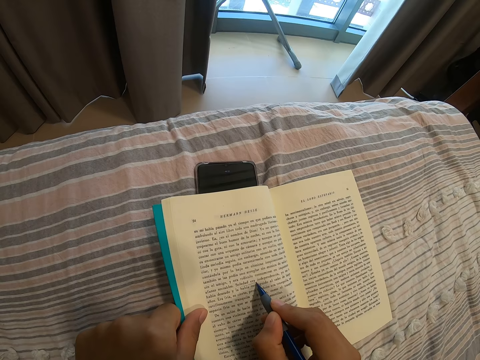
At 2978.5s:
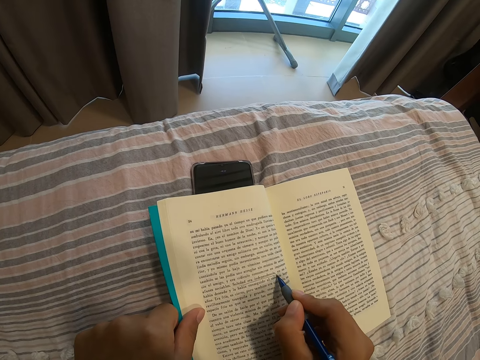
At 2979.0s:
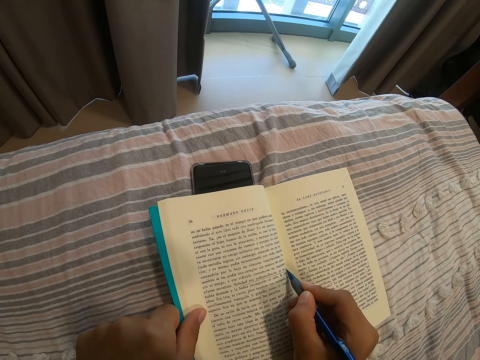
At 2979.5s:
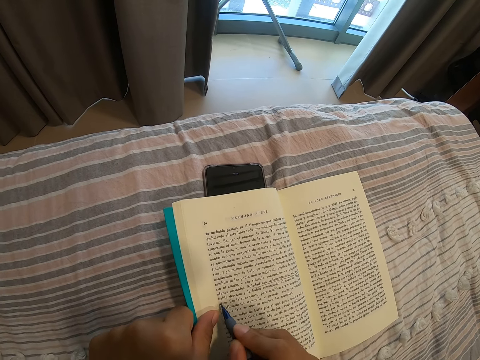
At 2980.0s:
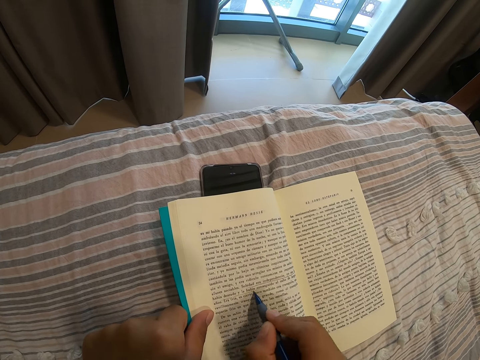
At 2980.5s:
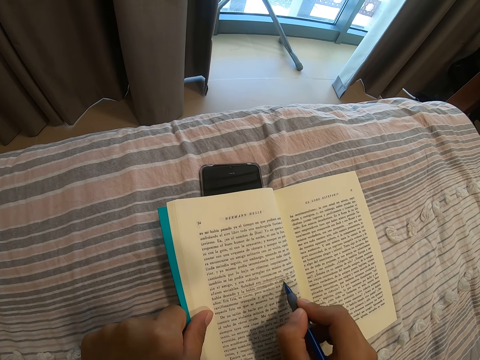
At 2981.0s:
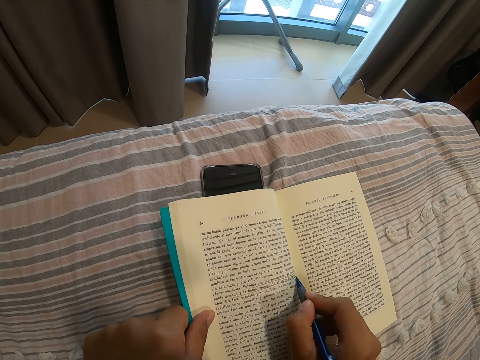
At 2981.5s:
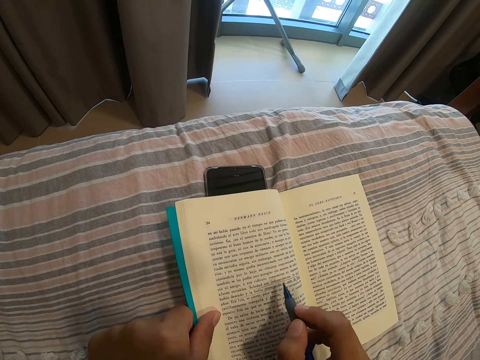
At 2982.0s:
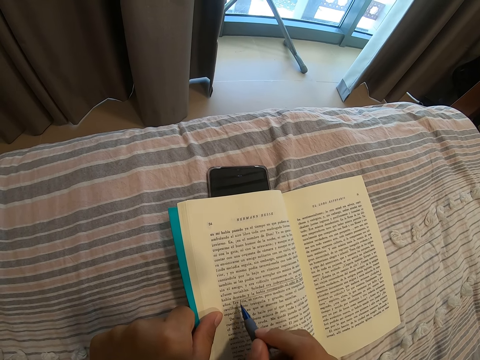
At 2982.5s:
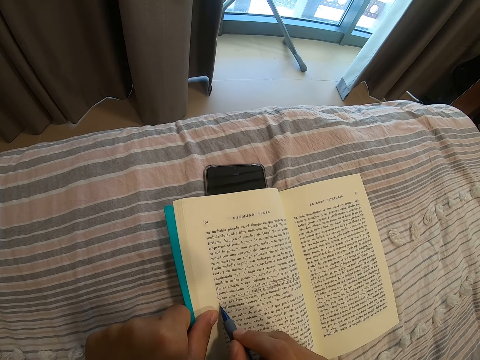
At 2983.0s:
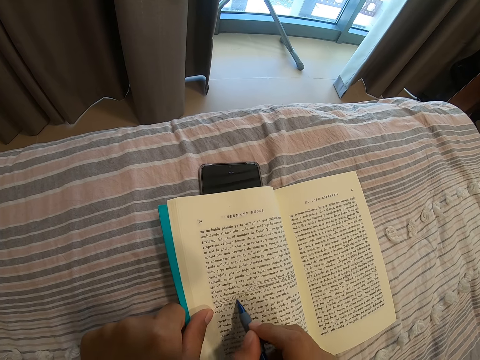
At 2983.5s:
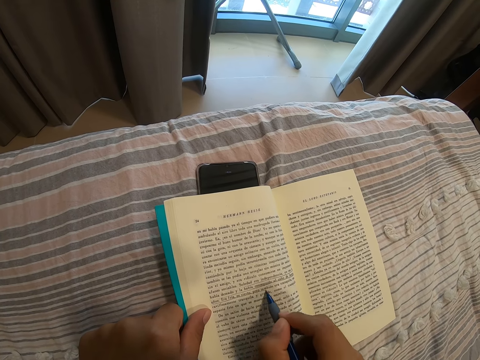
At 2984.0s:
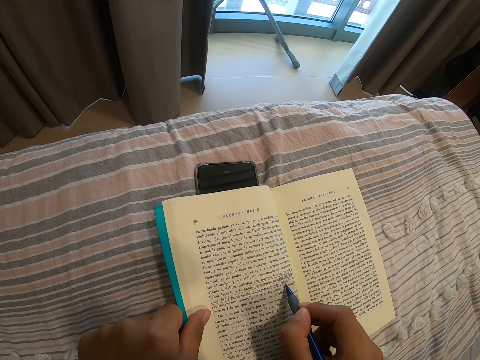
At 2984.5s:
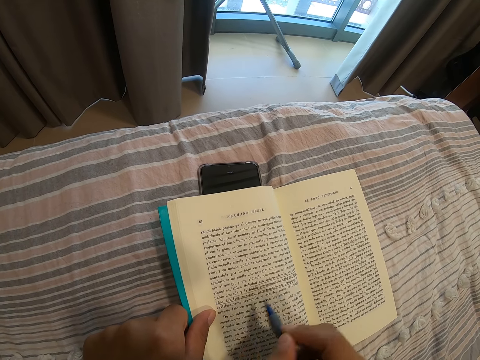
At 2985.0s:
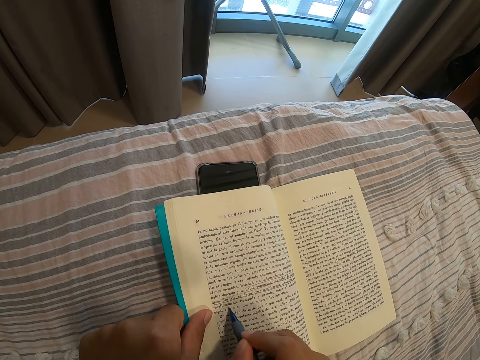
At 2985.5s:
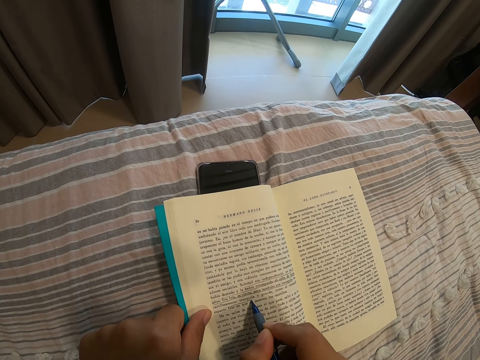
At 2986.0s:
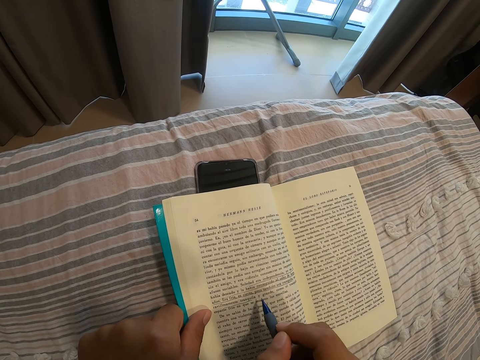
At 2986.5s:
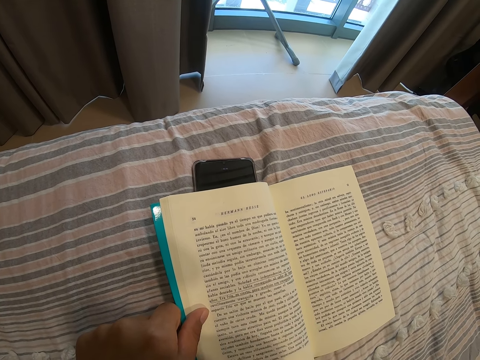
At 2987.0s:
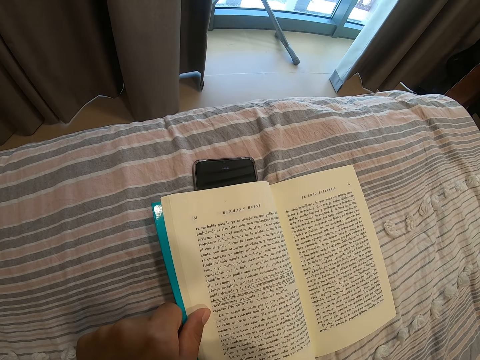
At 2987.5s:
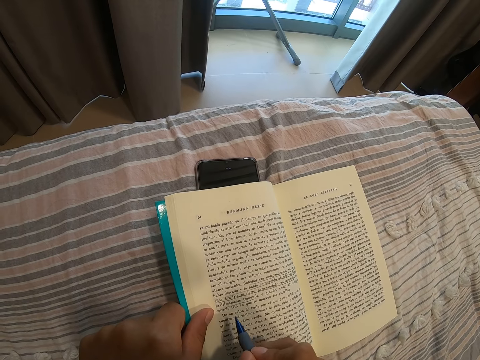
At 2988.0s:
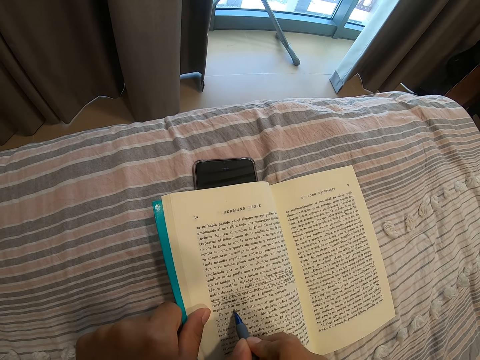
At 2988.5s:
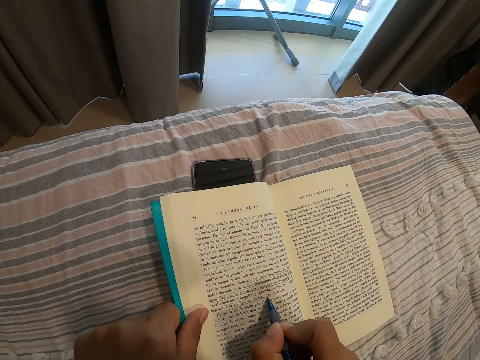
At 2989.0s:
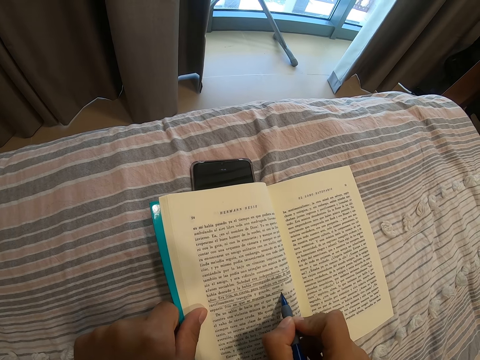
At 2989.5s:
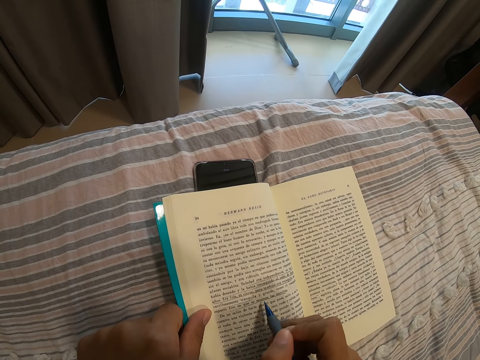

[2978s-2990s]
The camera wearer marks the book with the pen. They underline the book repeatedly. They remove their hand from the book. They mark the book with the pen.

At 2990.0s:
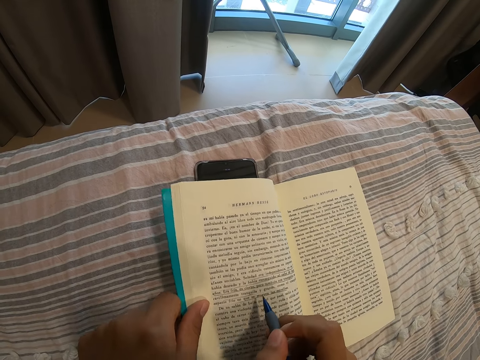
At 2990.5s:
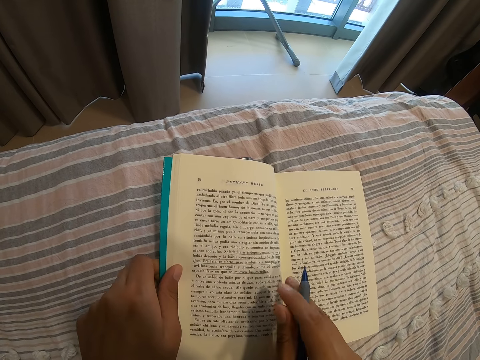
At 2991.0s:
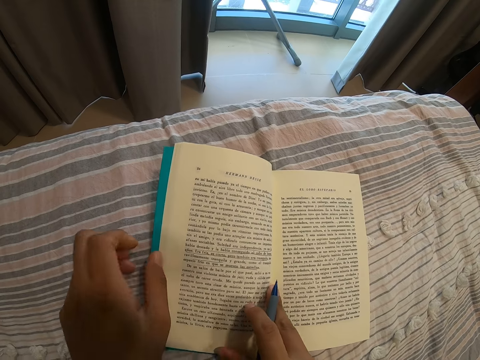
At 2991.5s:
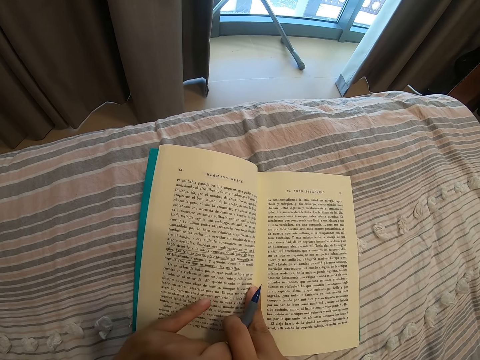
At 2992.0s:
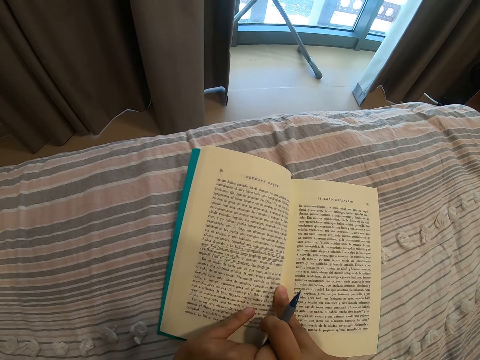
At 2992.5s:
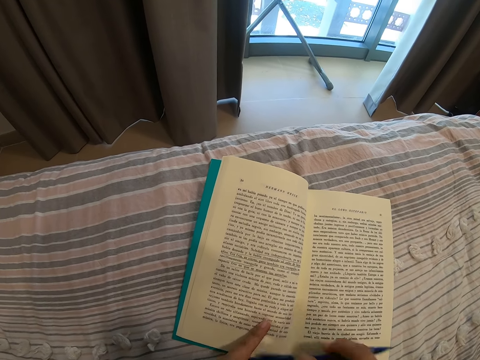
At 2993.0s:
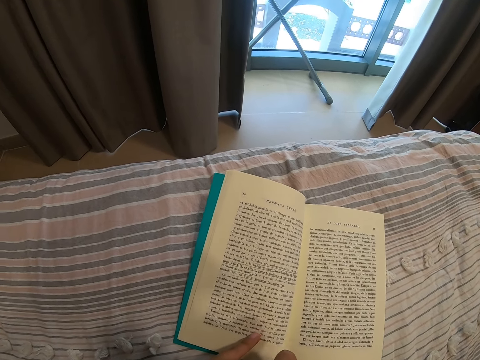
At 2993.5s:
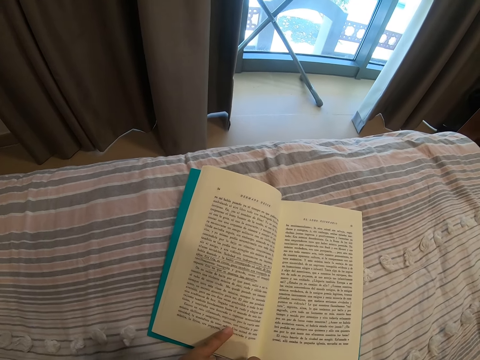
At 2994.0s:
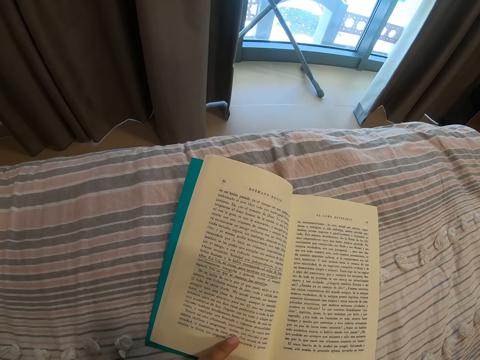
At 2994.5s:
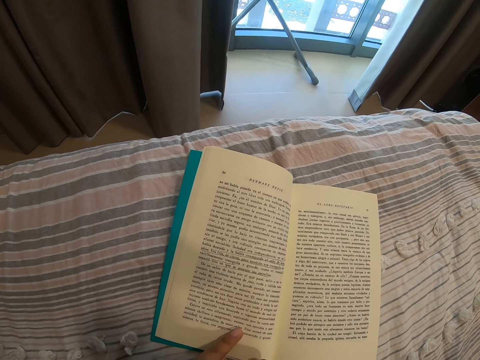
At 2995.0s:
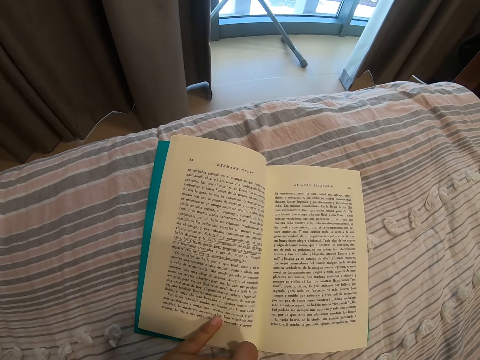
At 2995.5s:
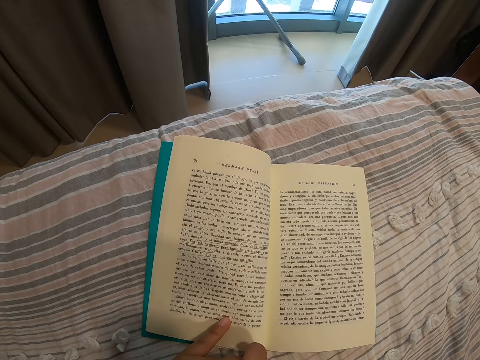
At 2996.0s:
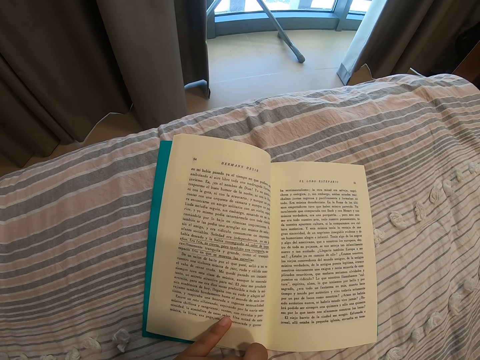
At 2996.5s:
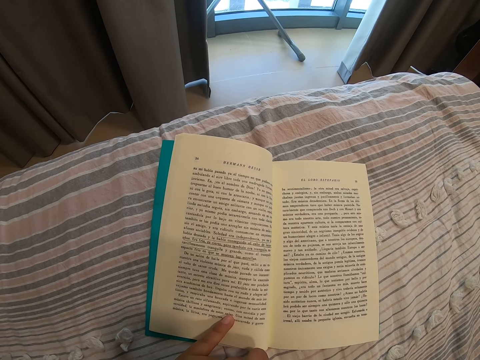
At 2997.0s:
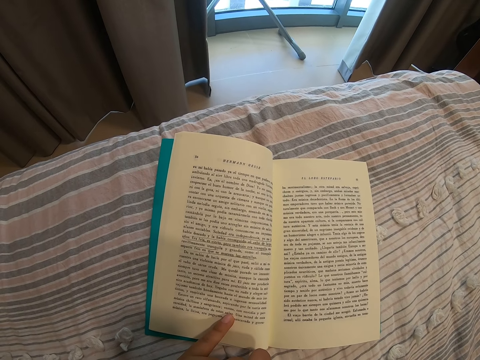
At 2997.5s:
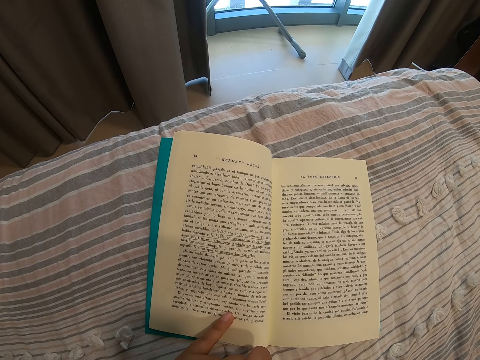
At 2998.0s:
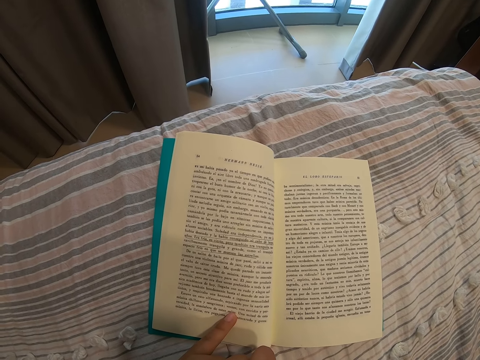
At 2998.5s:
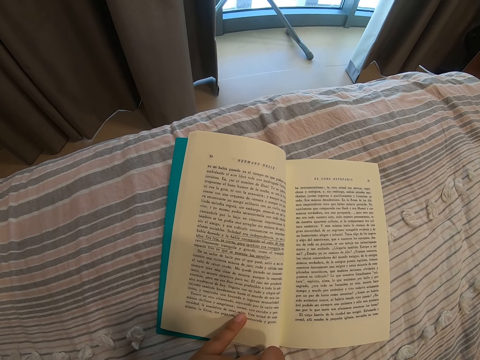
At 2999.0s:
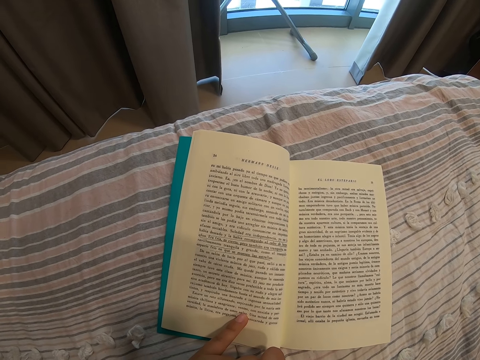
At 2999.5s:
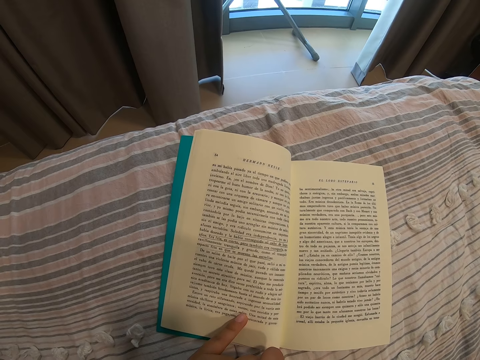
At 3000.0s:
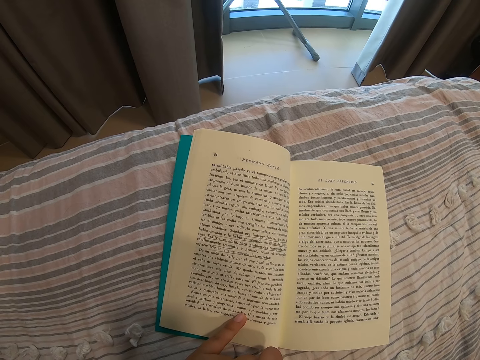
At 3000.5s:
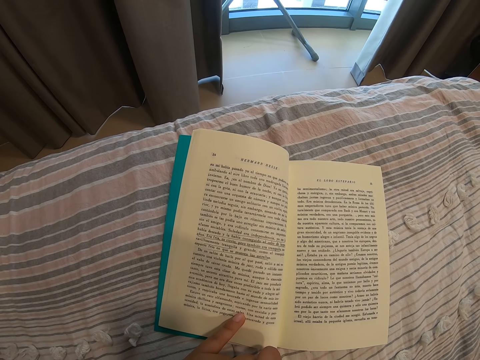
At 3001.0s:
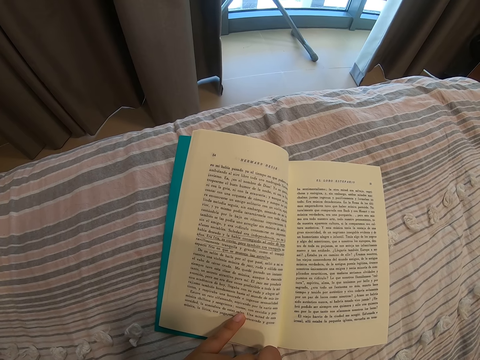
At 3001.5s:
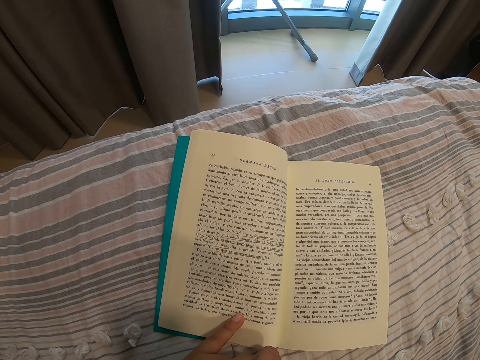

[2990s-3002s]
The camera wearer moves the book on the bed. She points at the book. She places her left hand on the book.
